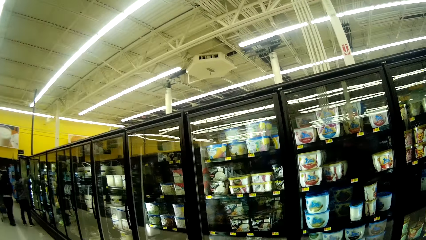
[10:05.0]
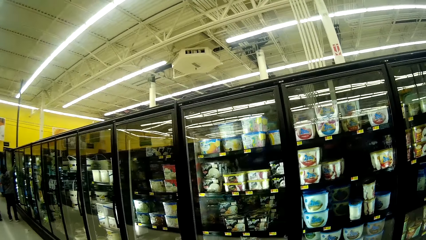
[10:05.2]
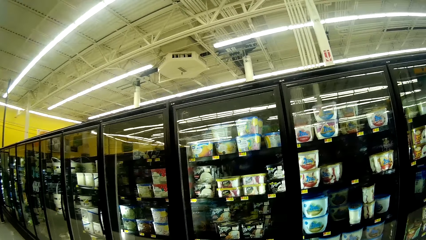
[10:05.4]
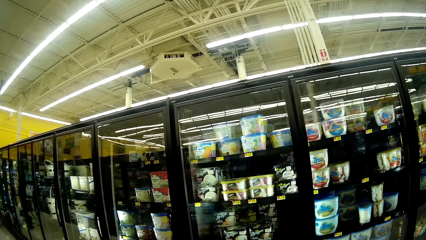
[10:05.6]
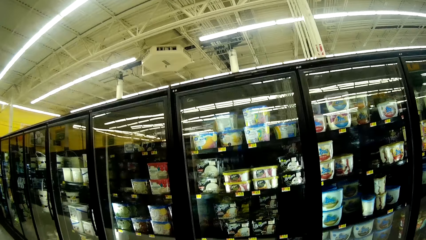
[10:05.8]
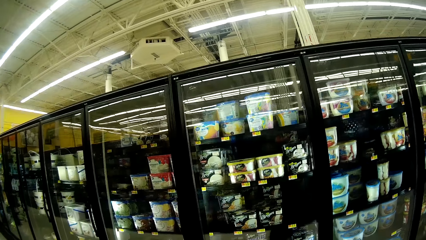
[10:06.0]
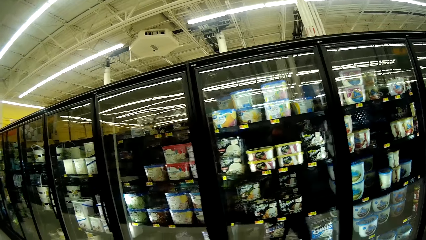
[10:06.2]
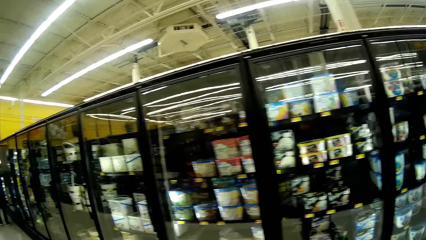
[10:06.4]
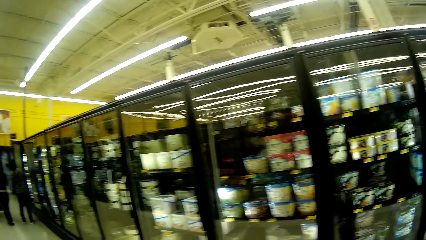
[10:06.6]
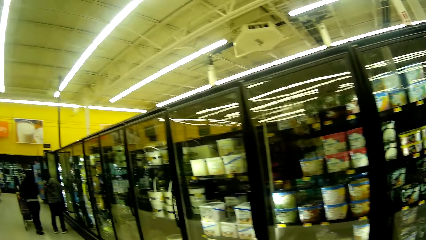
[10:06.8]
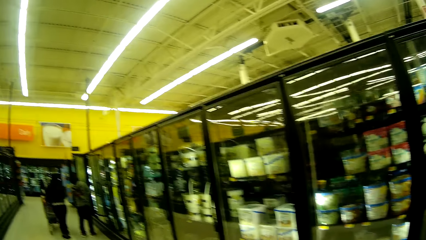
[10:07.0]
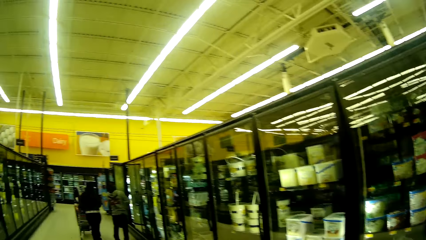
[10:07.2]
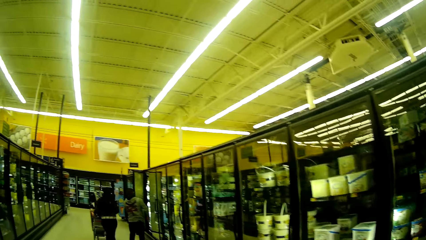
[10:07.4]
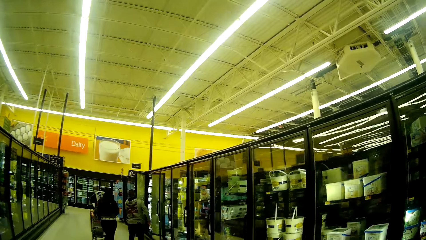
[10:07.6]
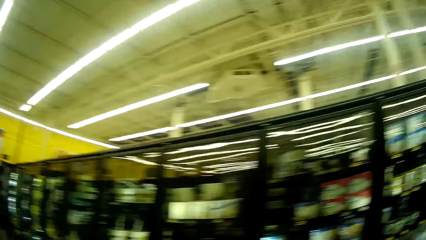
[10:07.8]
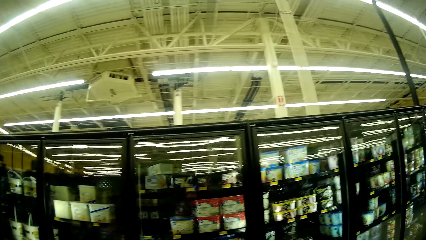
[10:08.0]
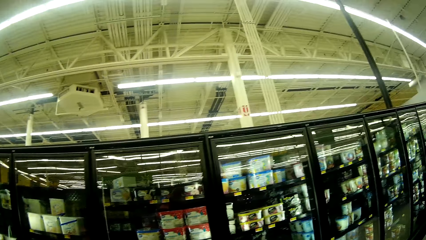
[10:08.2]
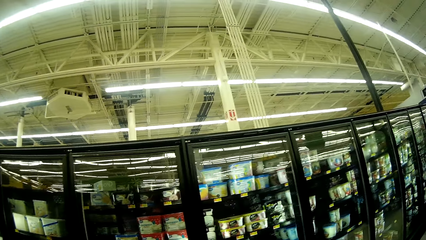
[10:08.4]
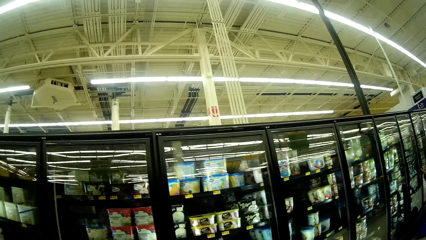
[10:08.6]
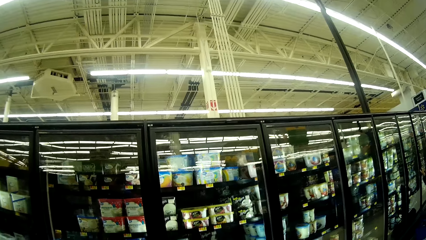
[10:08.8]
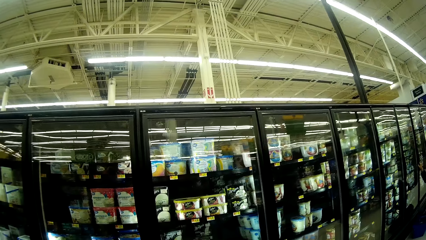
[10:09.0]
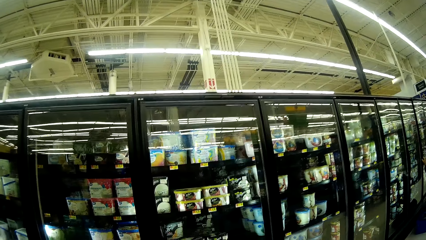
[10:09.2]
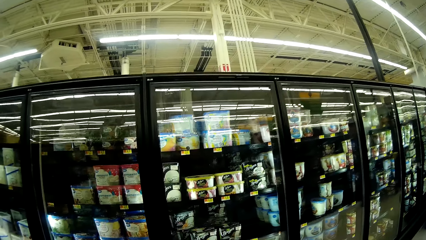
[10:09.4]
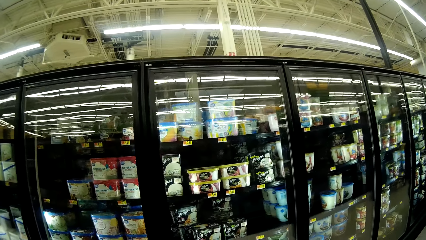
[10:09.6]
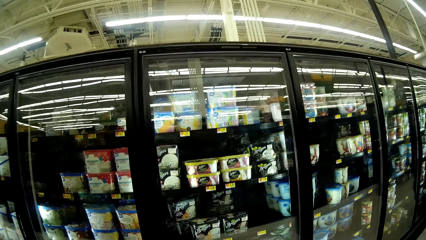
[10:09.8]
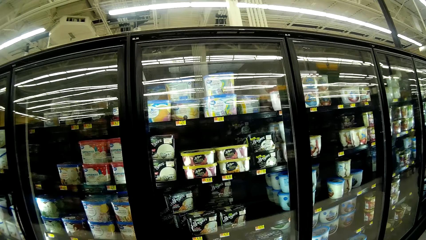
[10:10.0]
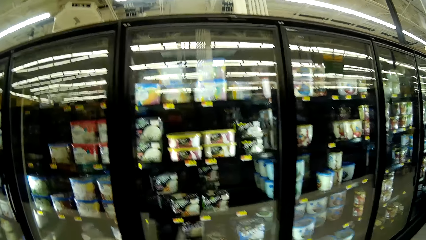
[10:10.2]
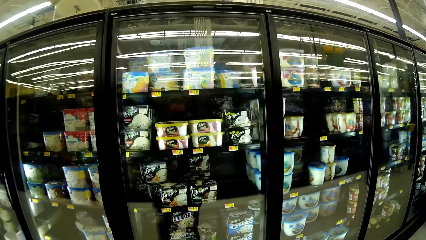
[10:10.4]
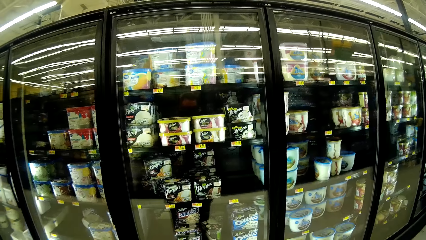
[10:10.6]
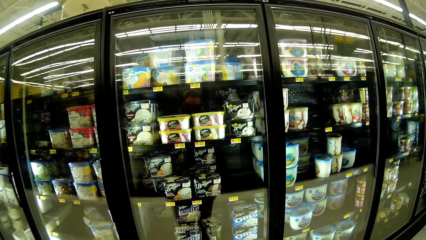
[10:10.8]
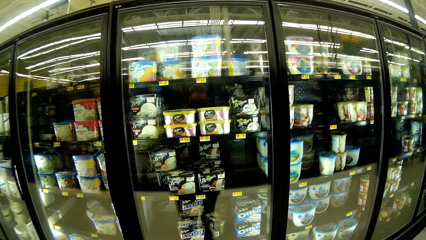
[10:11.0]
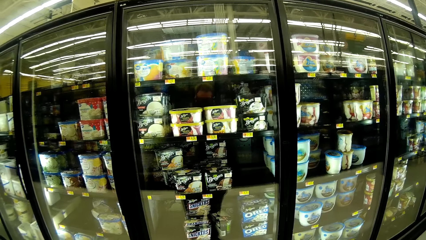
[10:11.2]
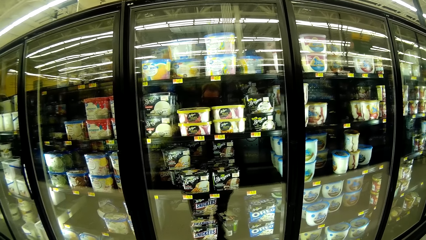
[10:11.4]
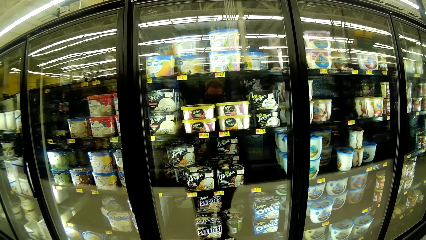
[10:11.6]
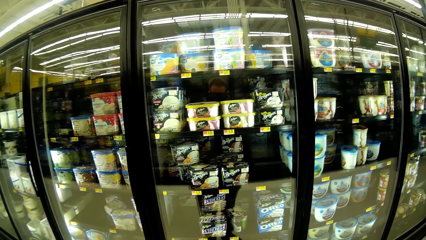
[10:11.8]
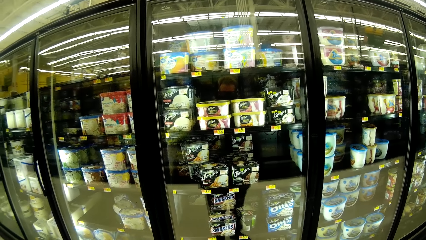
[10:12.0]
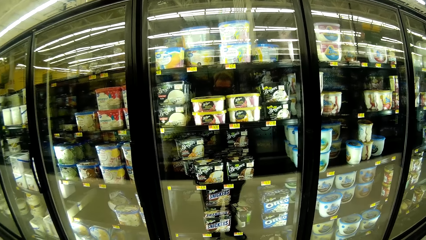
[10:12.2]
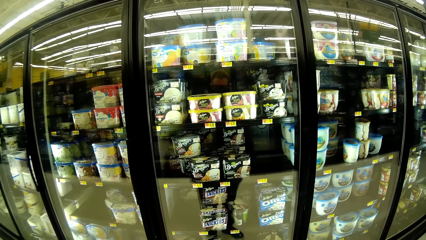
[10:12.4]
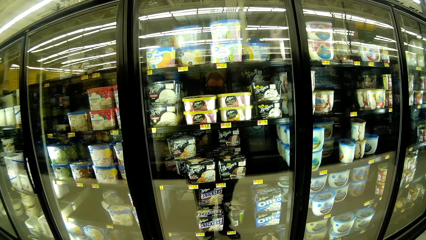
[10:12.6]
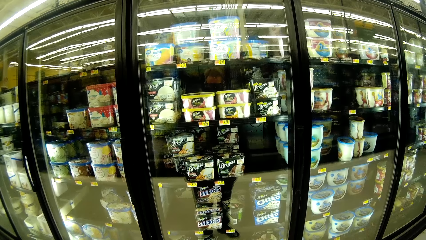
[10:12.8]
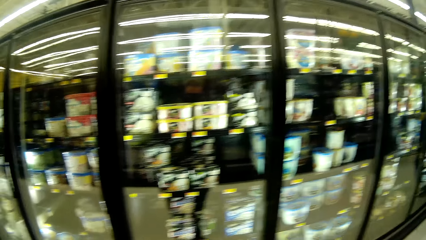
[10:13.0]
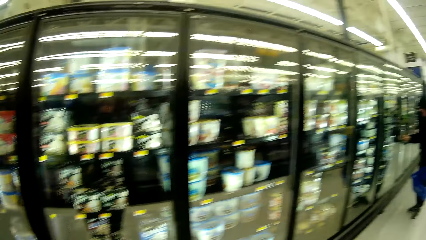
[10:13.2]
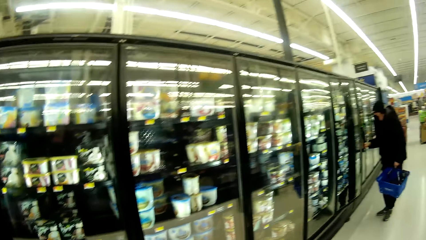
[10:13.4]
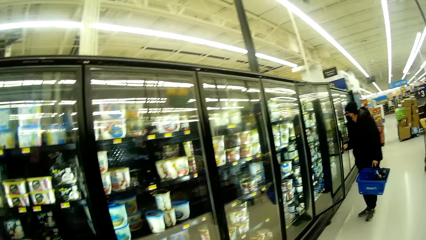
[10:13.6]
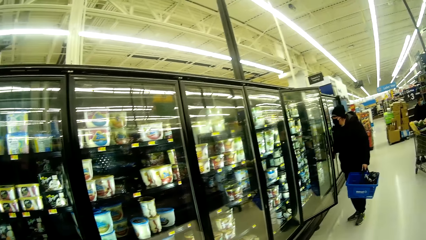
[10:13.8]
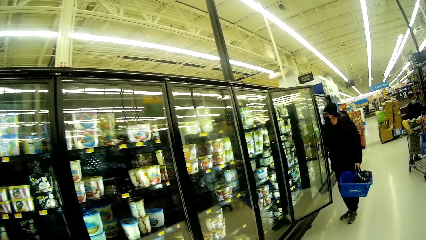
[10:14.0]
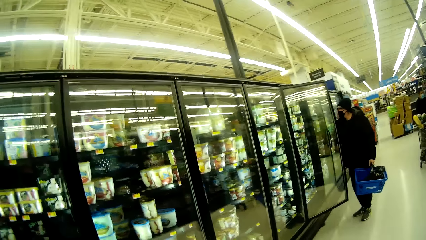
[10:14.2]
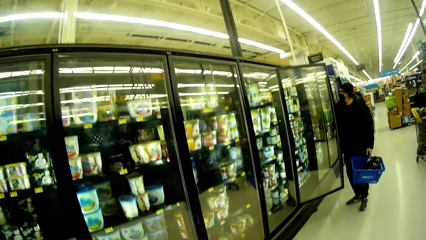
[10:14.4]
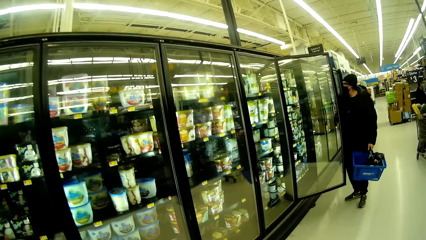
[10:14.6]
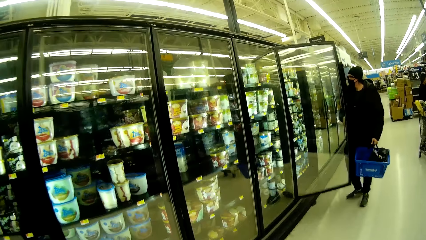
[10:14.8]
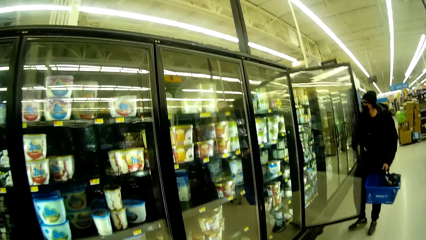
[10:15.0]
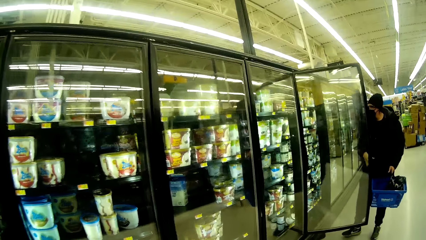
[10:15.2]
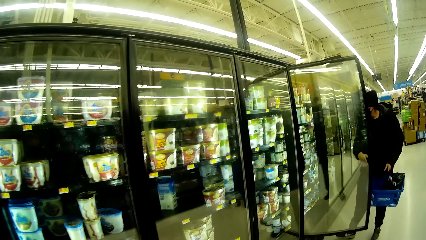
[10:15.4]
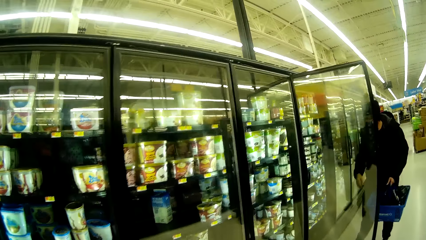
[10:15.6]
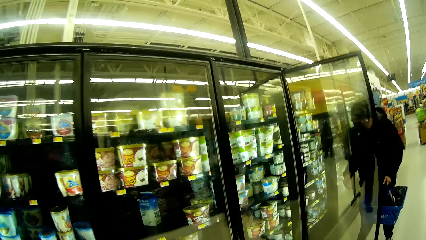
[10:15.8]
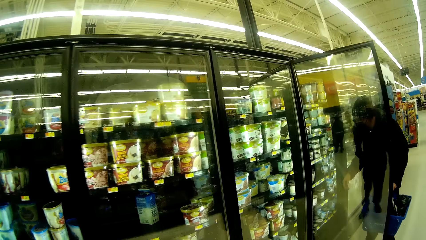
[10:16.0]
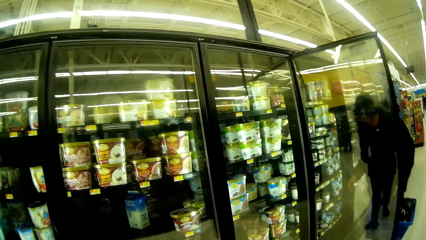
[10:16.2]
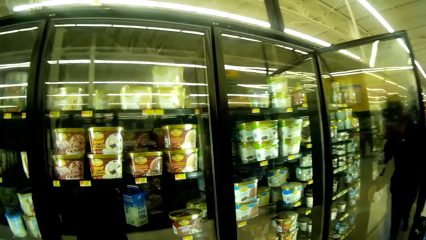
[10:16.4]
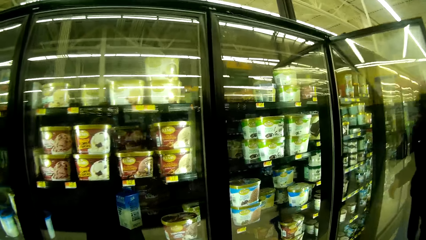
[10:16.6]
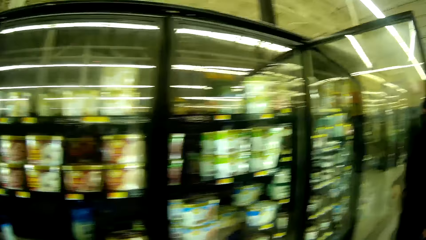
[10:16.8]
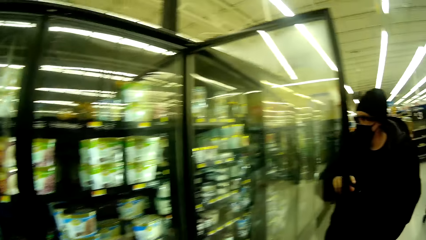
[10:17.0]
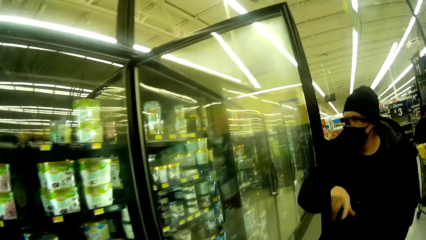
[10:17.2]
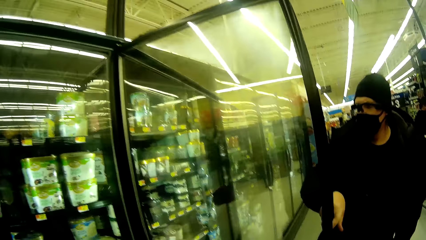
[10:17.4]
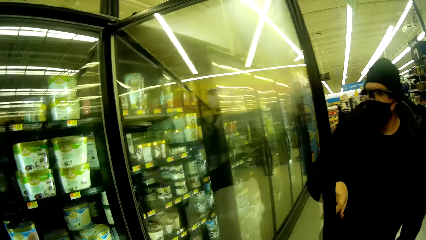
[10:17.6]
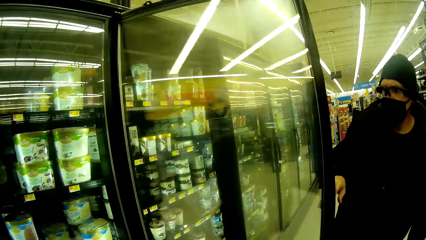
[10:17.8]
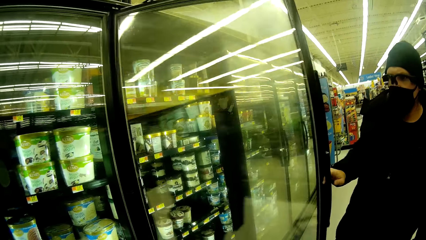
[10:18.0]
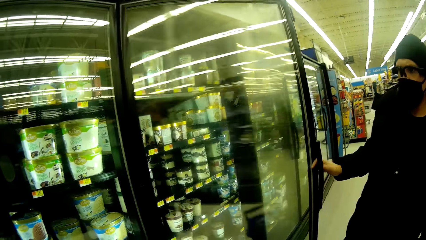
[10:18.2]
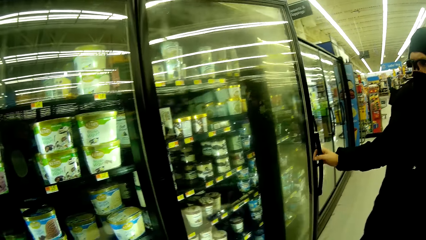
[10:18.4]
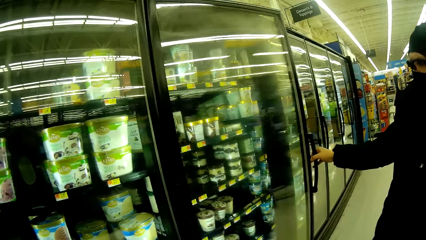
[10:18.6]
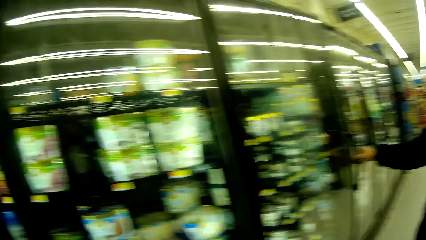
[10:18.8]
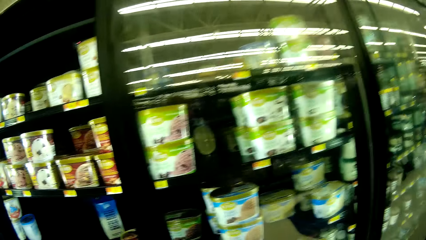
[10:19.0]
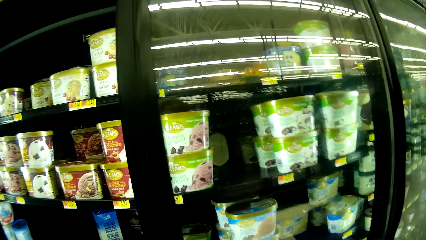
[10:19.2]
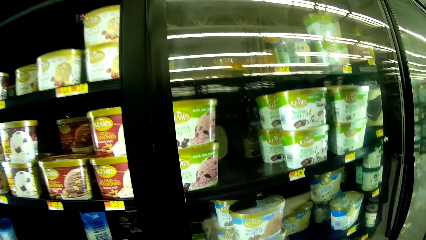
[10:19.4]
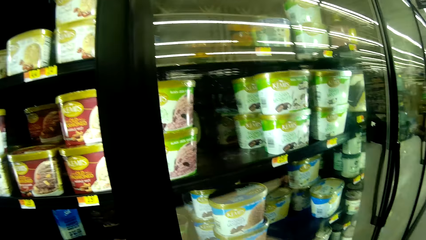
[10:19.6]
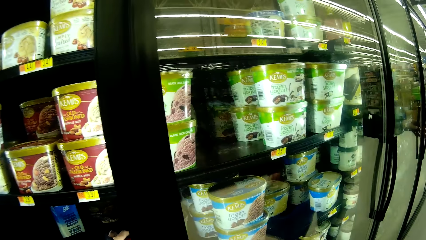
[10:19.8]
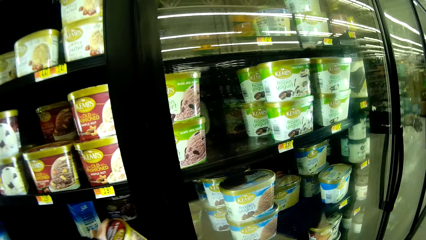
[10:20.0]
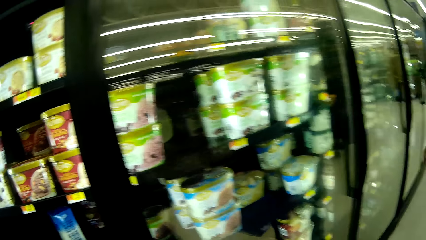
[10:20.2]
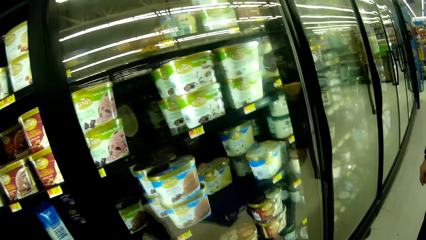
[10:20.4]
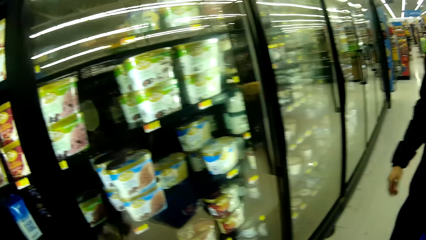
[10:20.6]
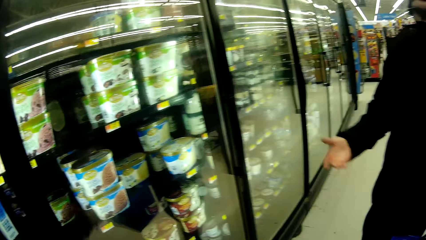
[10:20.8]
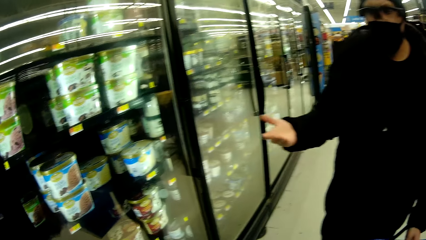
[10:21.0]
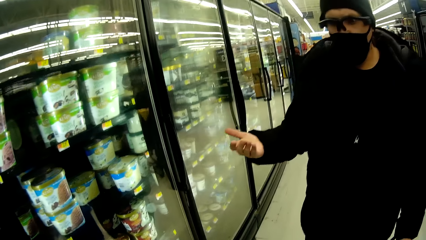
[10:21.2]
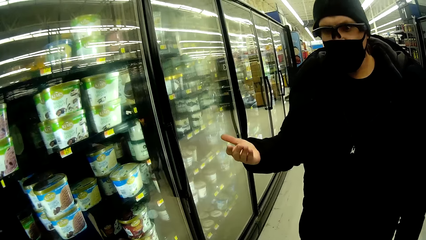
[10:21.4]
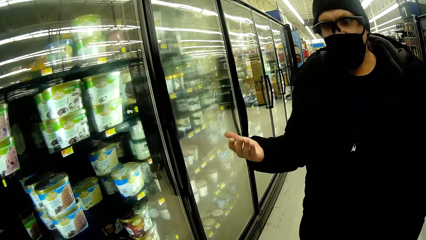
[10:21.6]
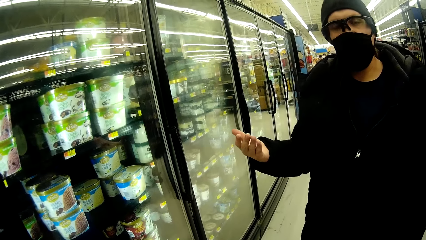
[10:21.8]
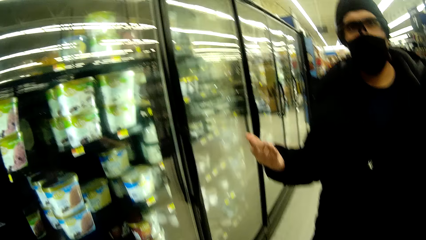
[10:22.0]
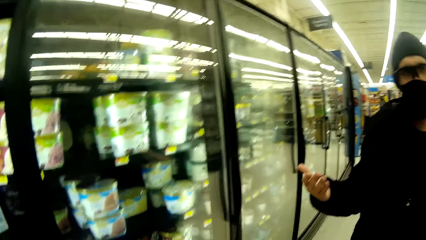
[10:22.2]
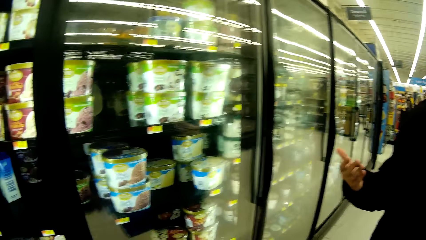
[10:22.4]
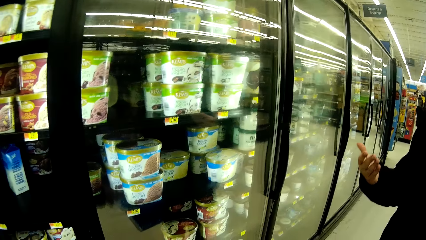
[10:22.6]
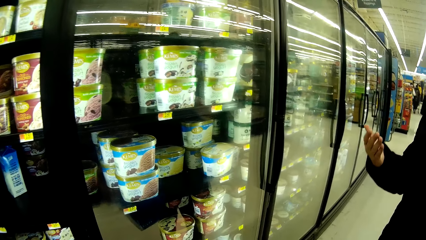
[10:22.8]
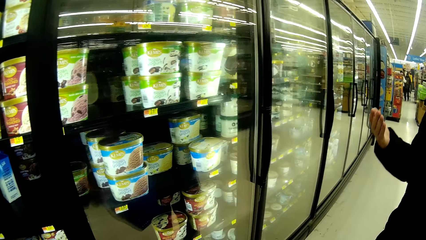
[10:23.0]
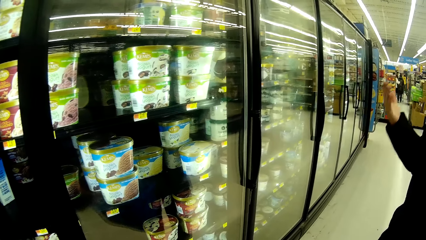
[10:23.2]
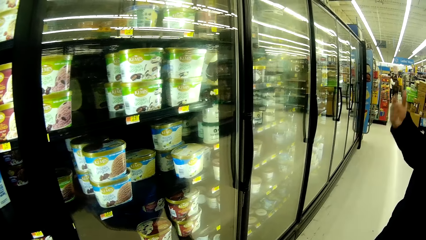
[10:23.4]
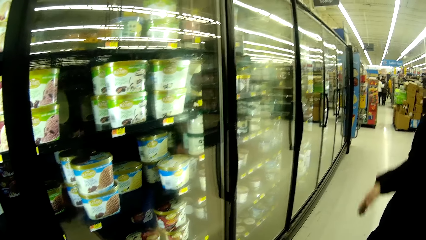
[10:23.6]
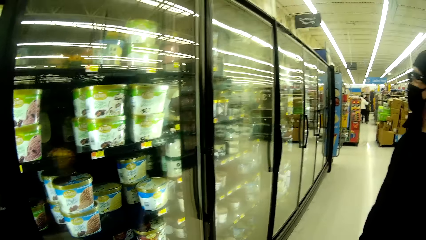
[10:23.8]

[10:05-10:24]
The camera wearer looks at items in the display. A woman opens the fridge with her right hand. The woman converses with the camera wearer. The woman closes the fridge with her right hand. The woman interacts with the camera wearer.
